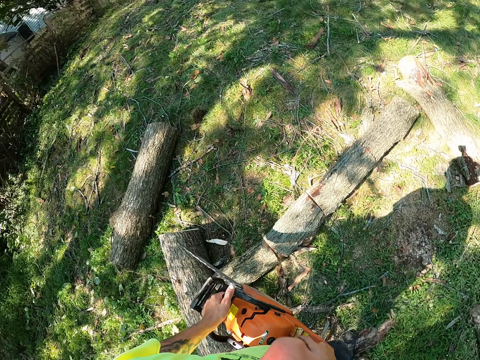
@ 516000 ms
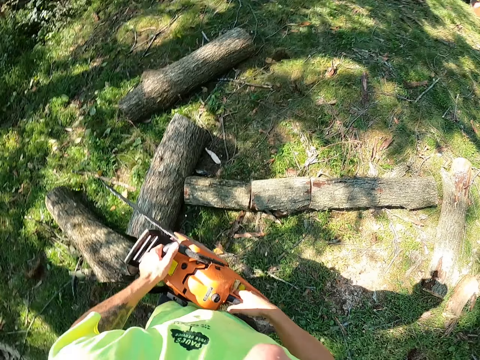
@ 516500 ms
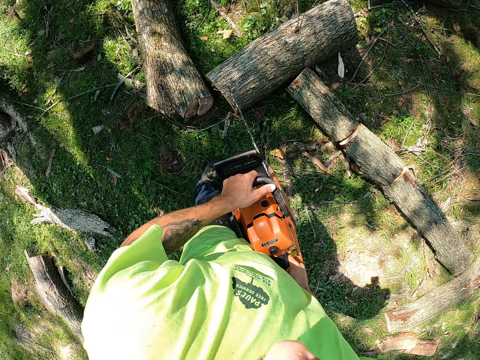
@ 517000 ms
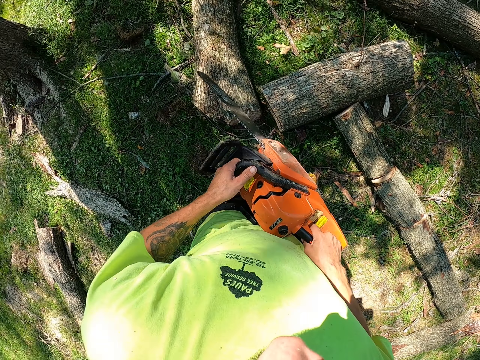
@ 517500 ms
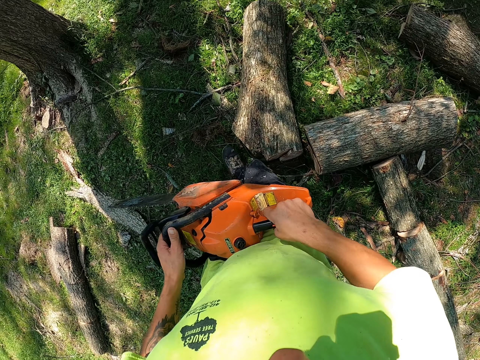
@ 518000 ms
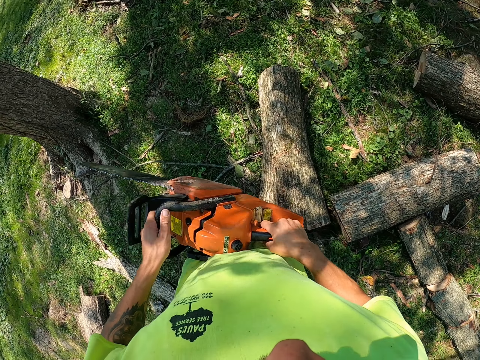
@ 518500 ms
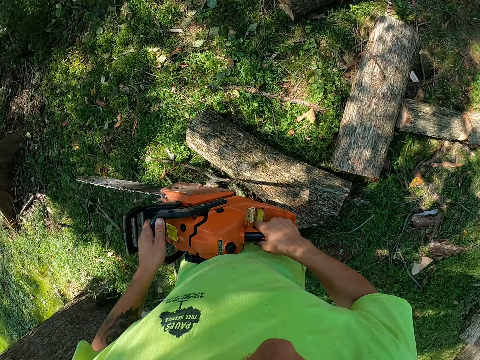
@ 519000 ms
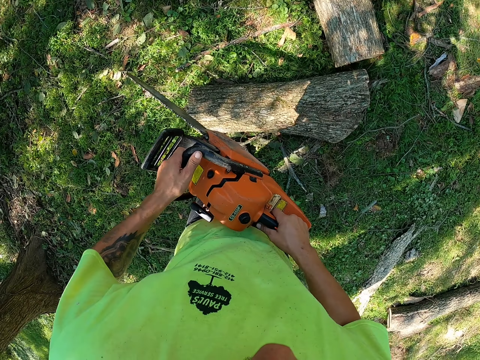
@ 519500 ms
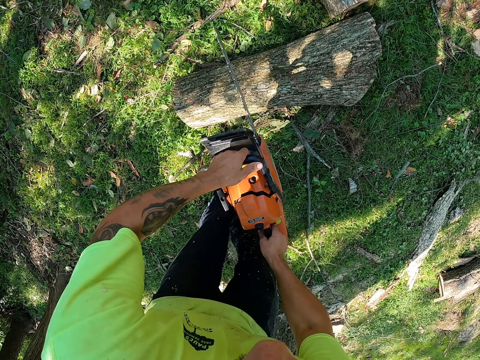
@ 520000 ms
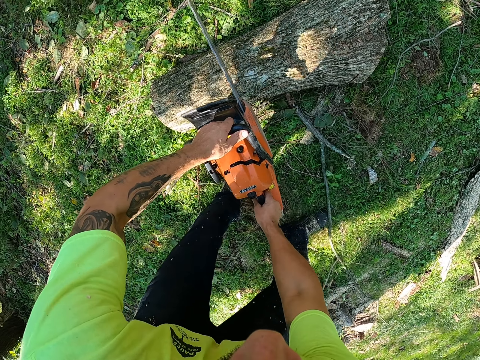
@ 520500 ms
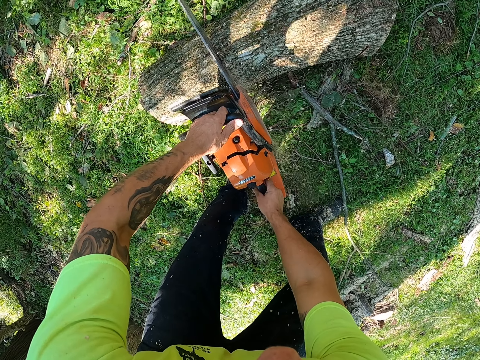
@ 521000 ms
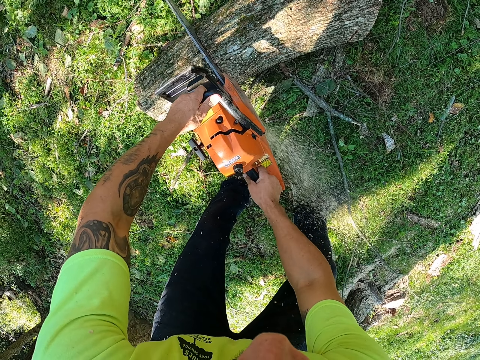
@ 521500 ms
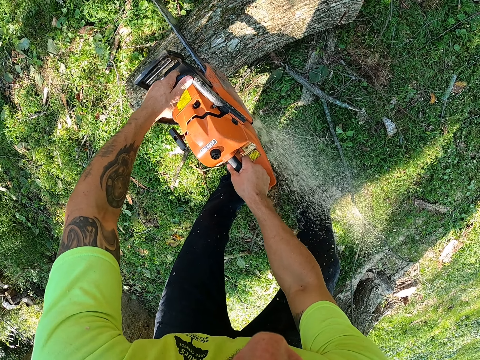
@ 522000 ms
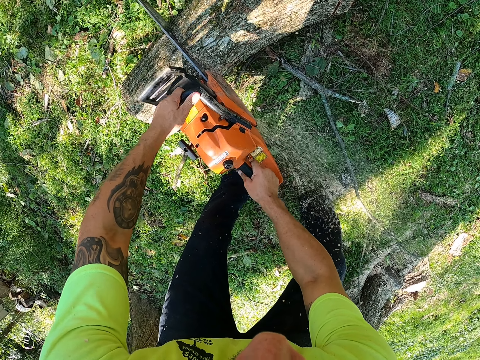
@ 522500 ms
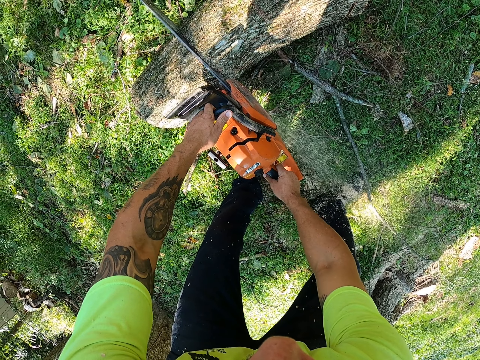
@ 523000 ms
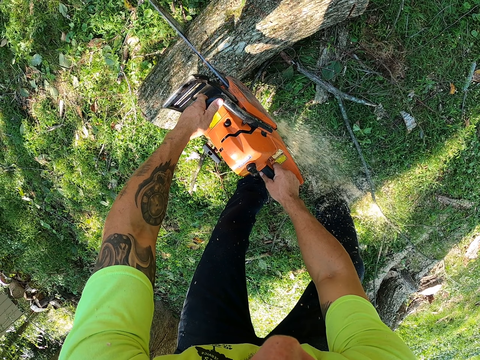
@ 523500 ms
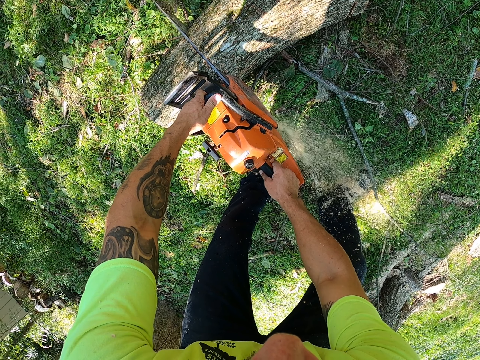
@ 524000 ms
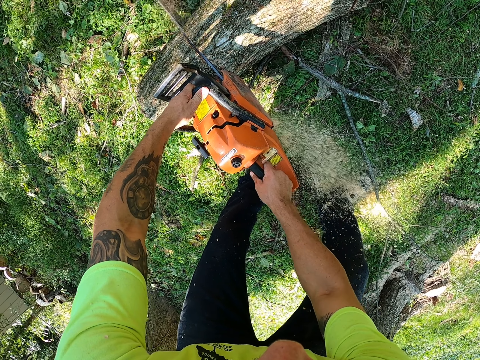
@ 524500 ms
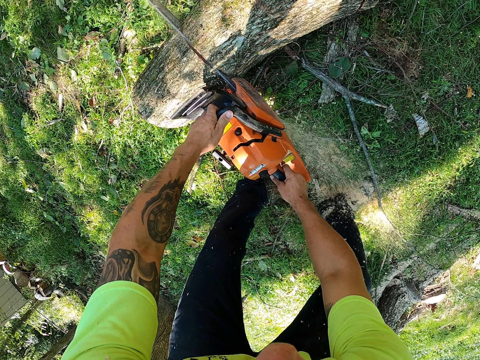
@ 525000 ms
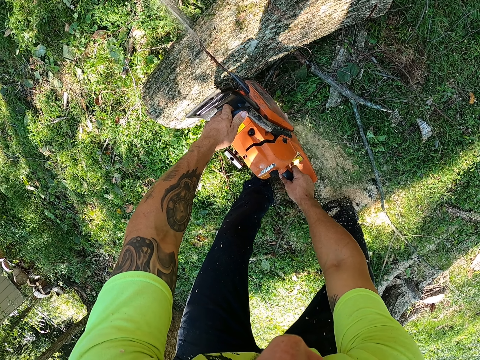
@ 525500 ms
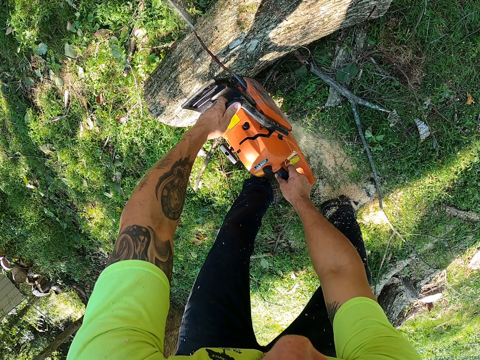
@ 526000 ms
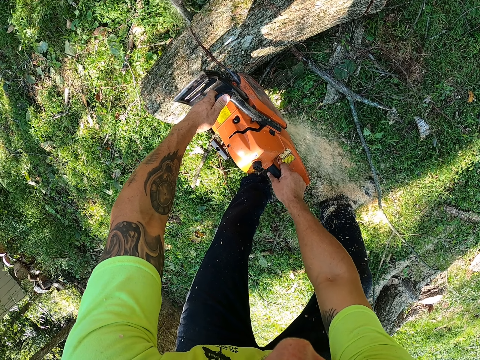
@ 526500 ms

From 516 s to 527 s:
The camera wearer walks around. He cuts the log of wood on the ground with the chainsaw in his hands.

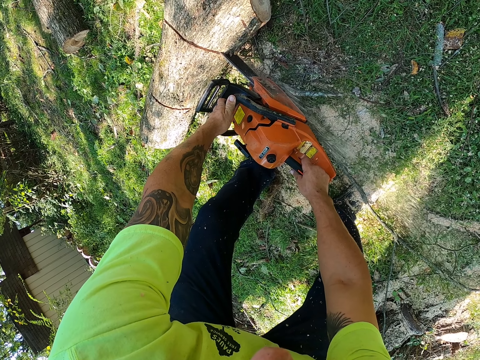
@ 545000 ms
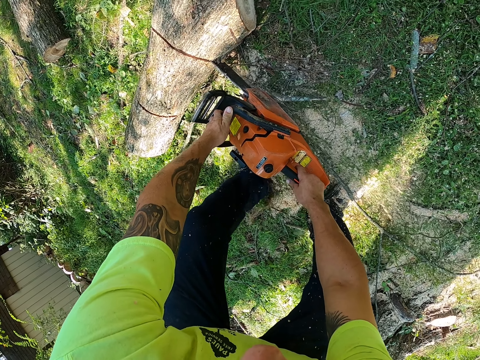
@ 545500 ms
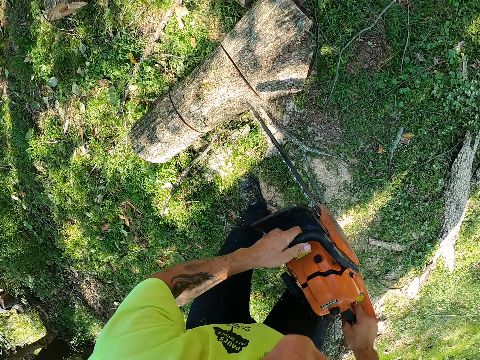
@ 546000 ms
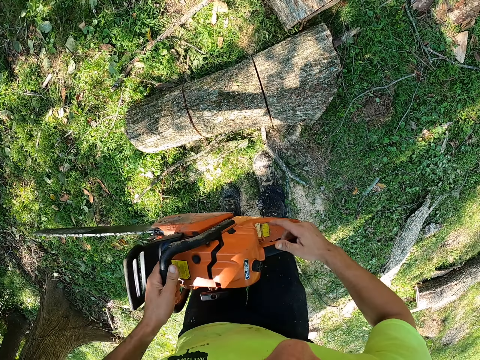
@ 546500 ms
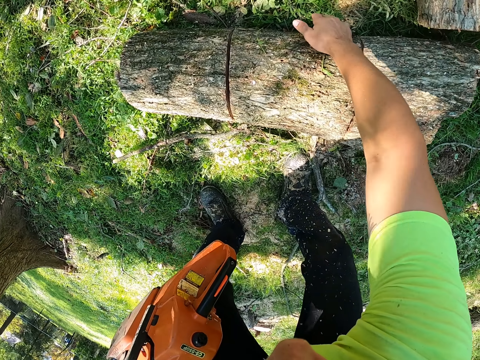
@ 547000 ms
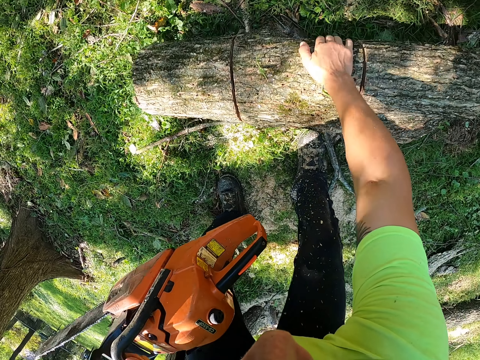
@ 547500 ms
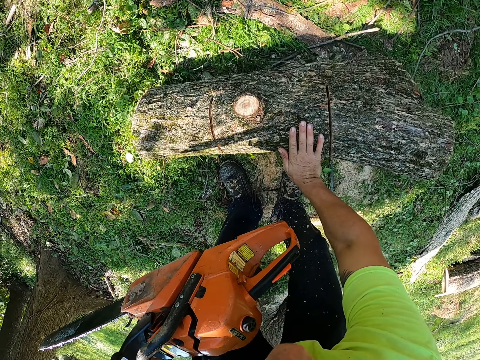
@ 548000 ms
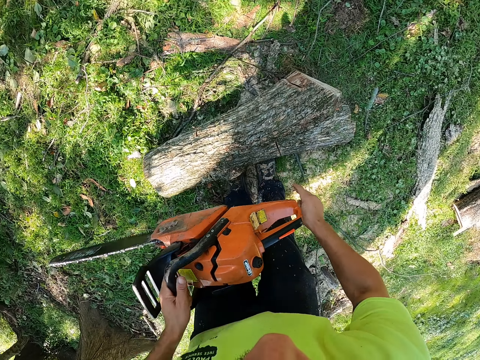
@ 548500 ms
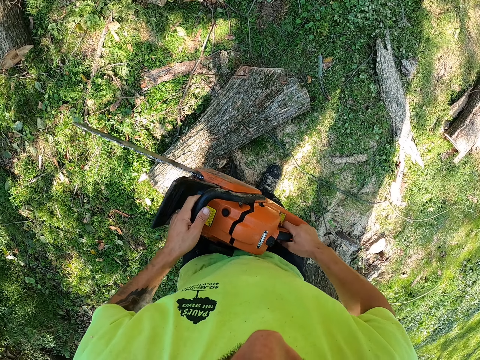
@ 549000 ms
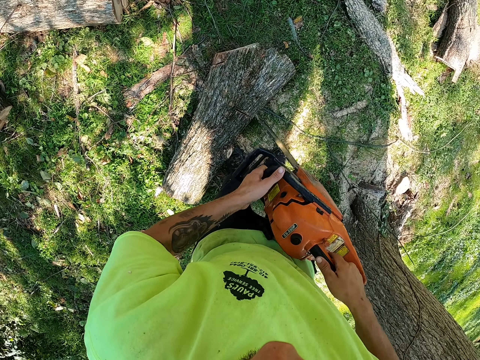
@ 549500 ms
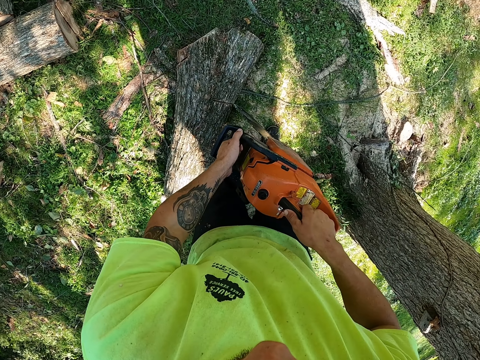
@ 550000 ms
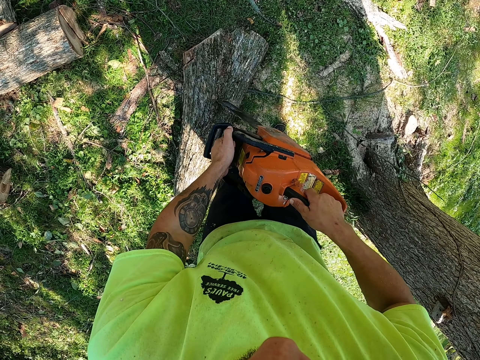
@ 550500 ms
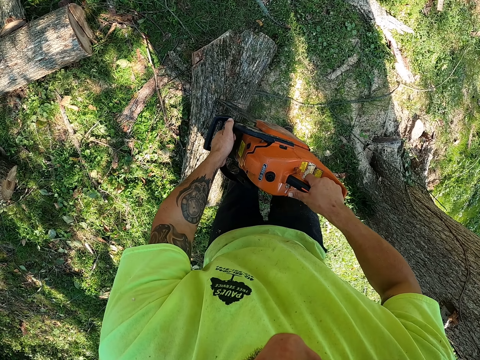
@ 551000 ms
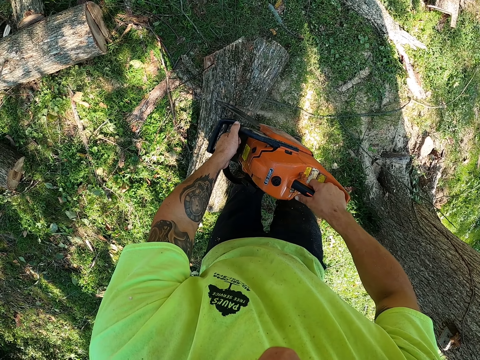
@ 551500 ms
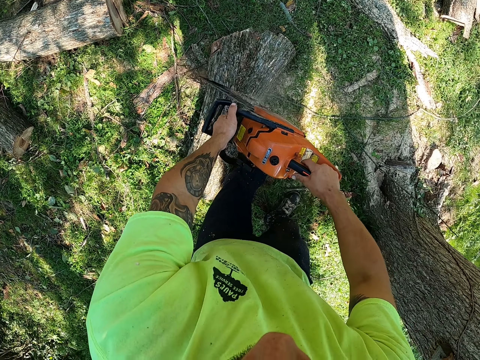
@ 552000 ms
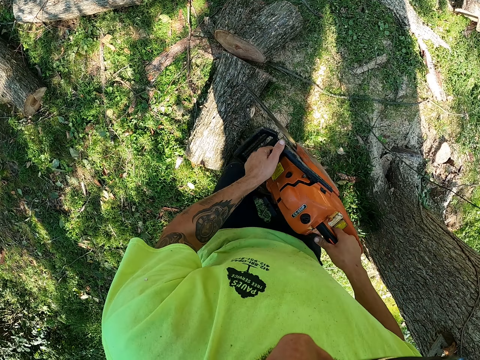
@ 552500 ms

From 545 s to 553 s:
The camera wearer holds the chainsaw with his left hand. He turns the log of wood on the ground with his right hand. He cuts the log of wood on the ground with the chainsaw in his hands.

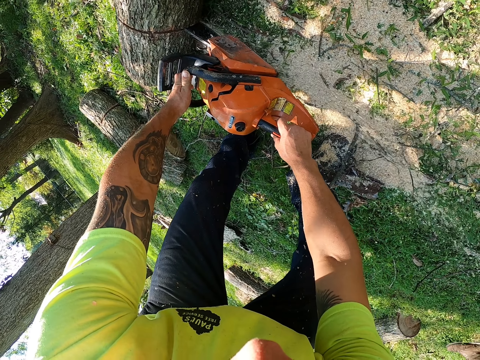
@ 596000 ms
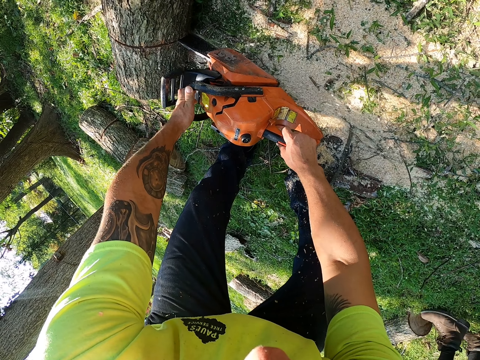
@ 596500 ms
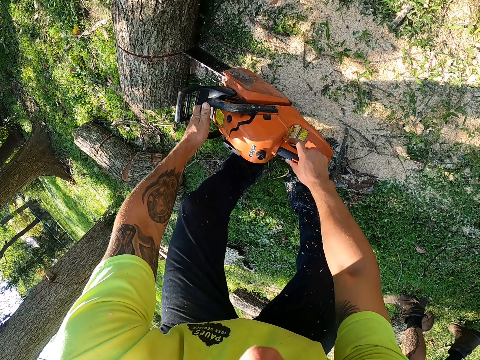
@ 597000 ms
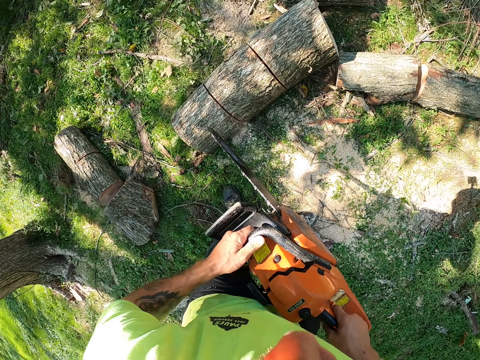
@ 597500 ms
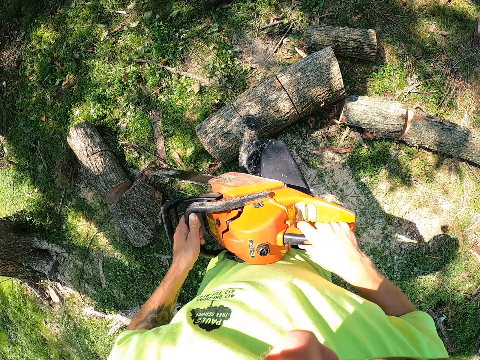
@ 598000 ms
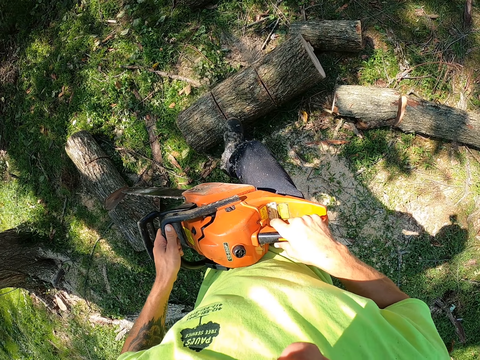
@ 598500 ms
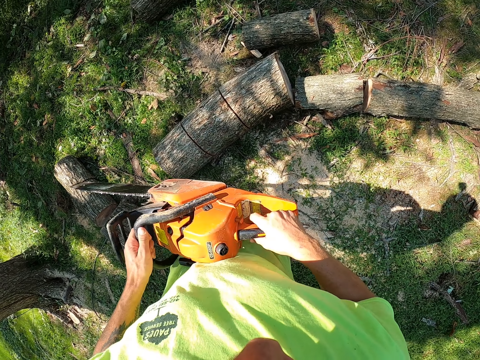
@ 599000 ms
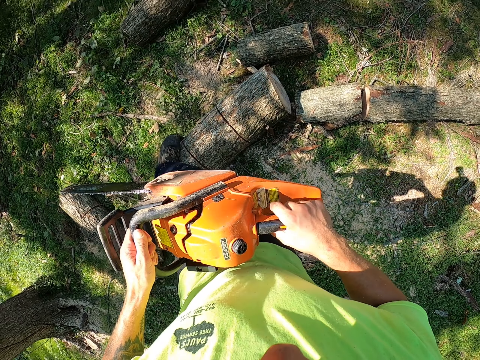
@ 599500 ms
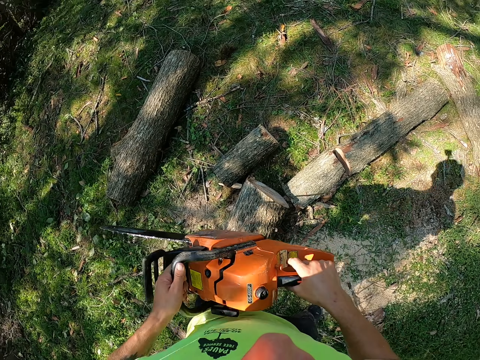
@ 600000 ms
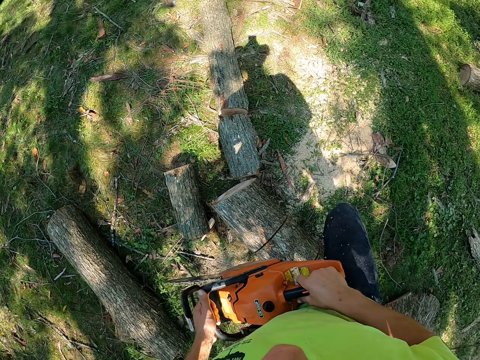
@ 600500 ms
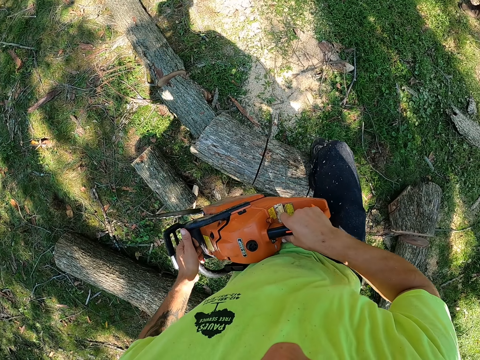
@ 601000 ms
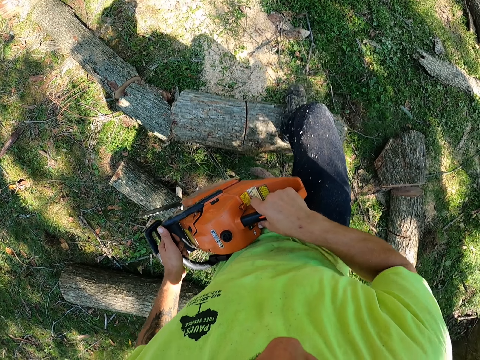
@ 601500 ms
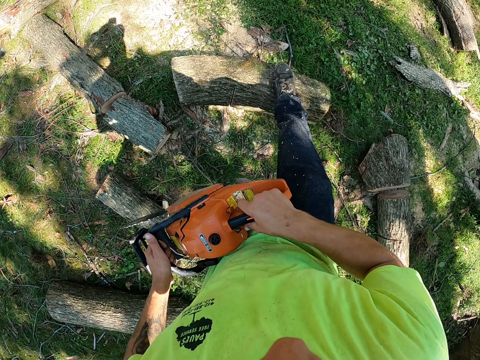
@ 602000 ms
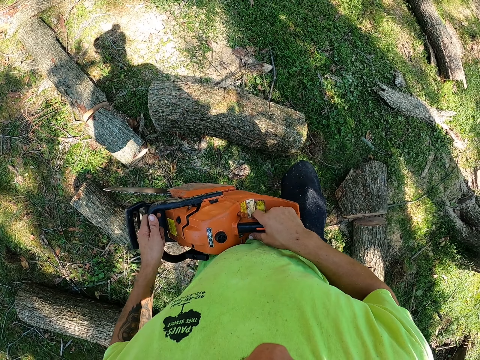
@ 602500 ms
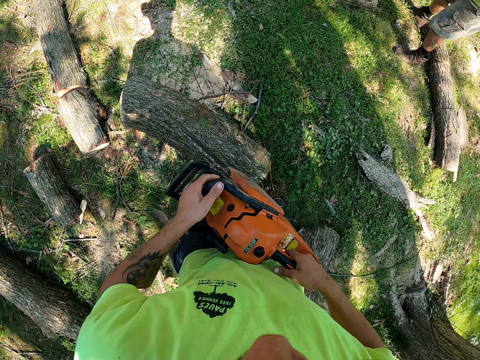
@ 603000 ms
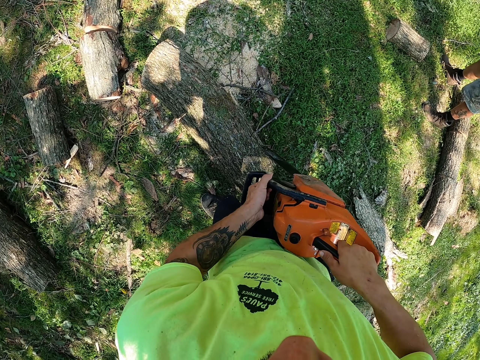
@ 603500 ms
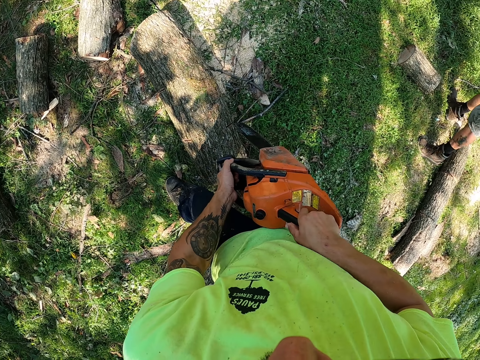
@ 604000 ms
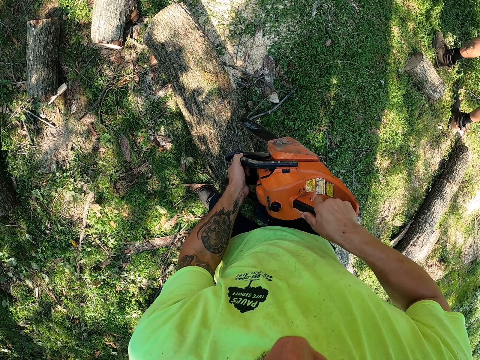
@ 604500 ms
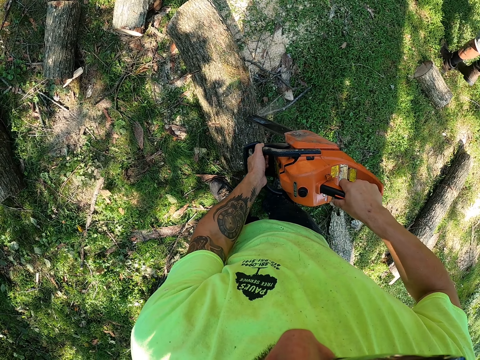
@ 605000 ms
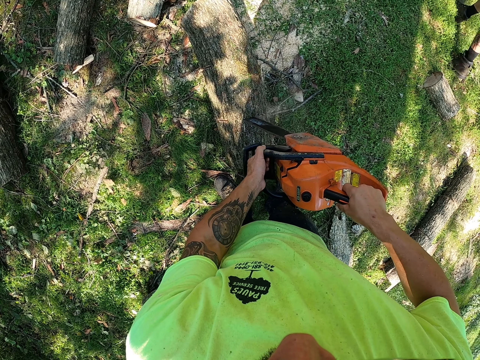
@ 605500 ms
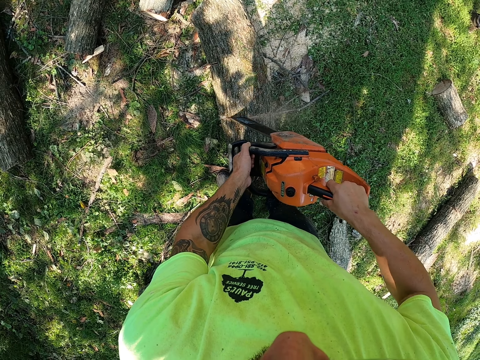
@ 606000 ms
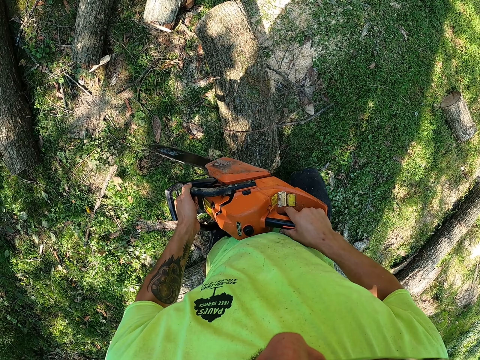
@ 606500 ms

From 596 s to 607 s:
The camera wearer pushes the timber on the ground with his right leg. He turns the log with the leg. He cuts the timber with the chainsaw in his hands.
